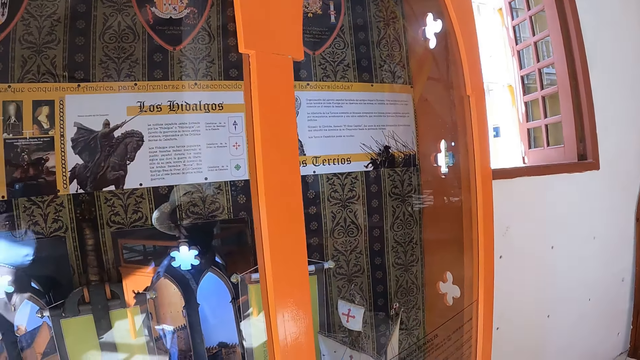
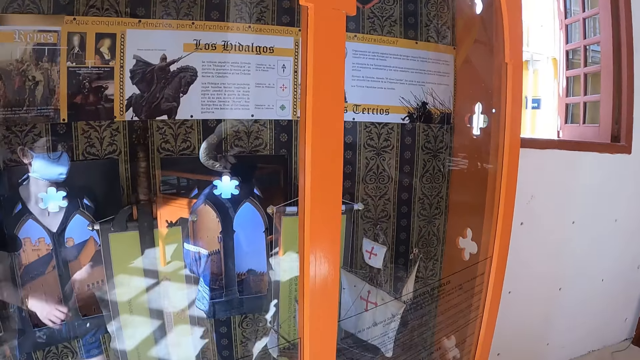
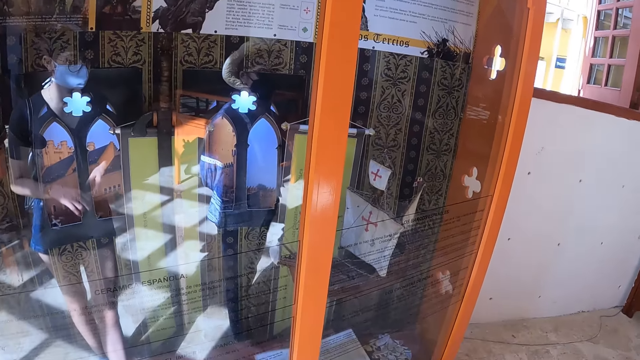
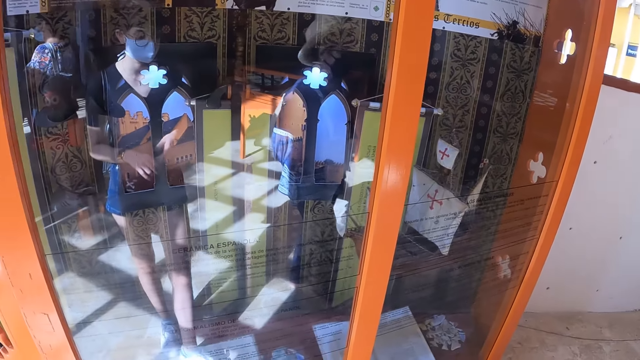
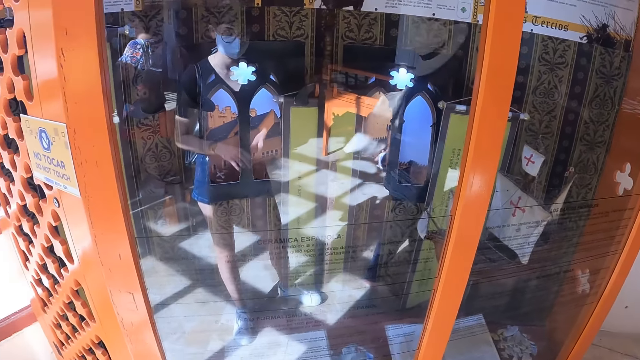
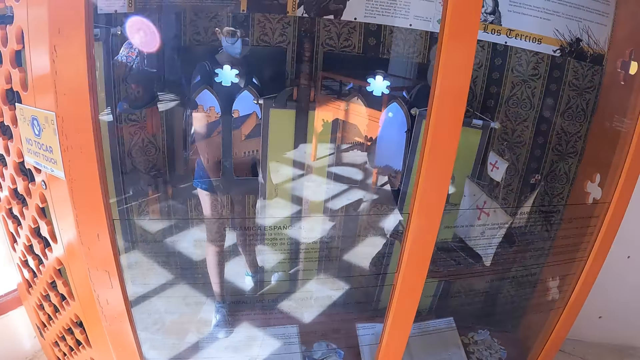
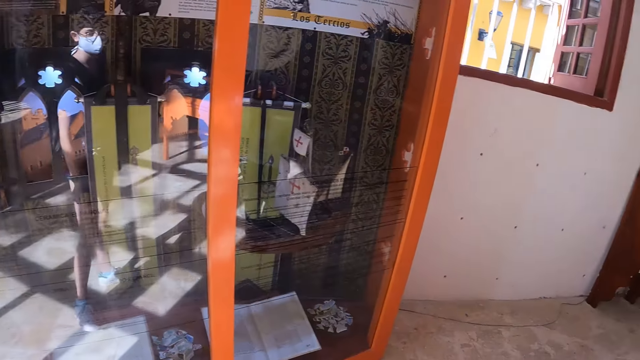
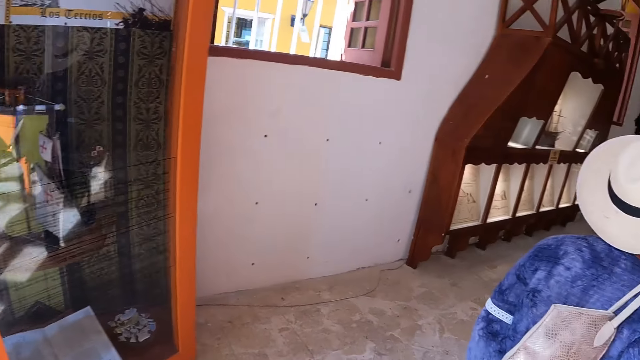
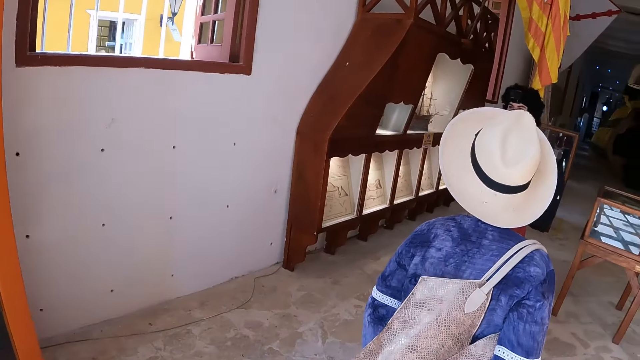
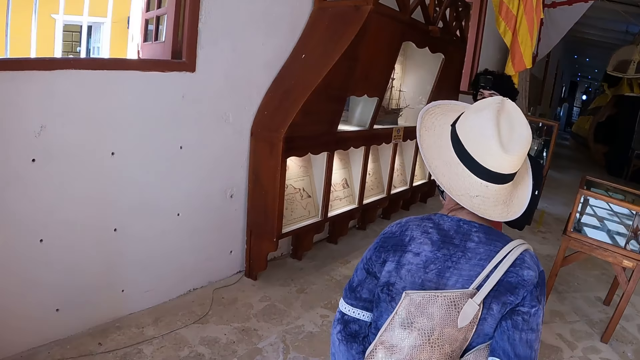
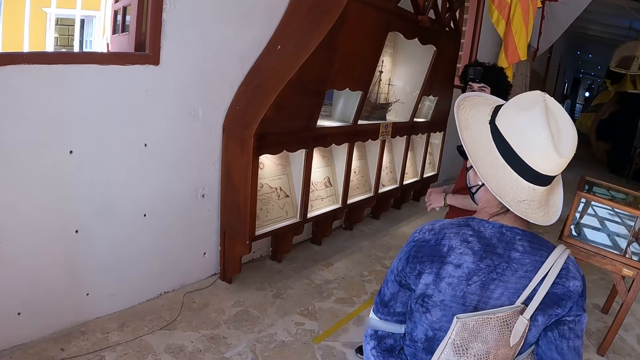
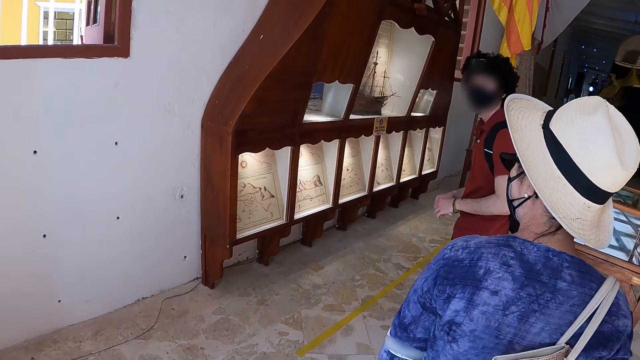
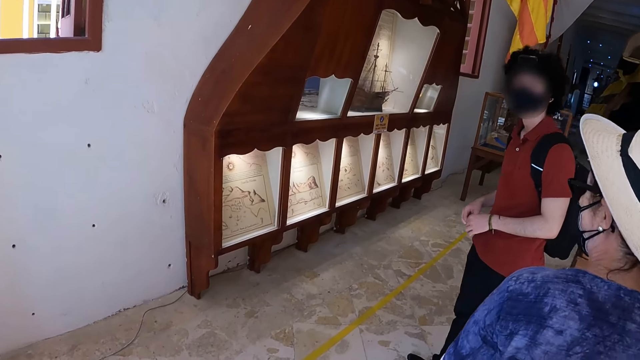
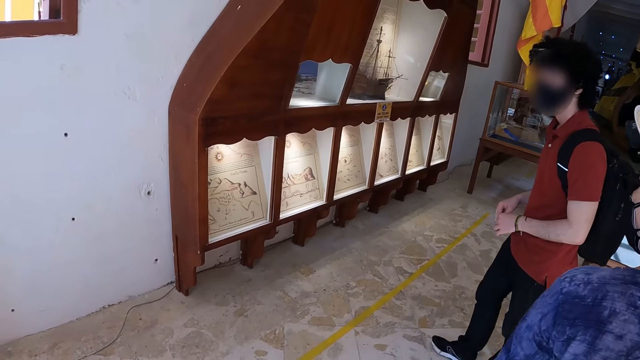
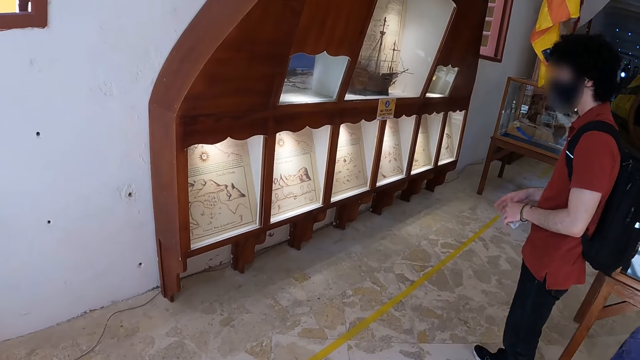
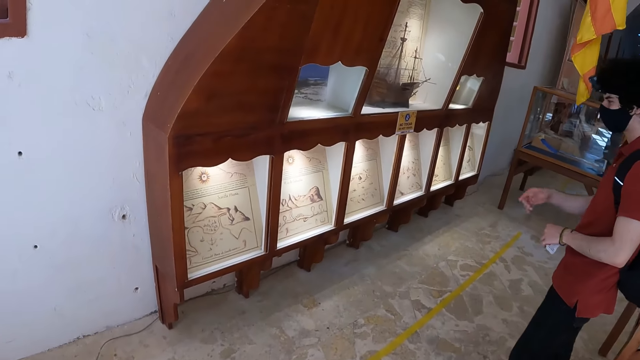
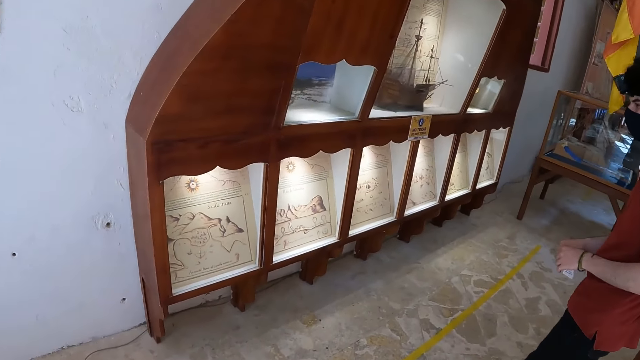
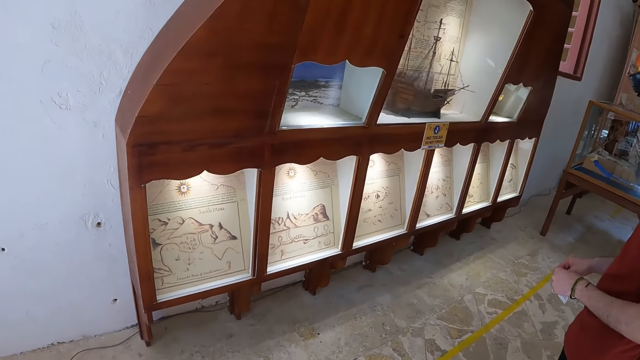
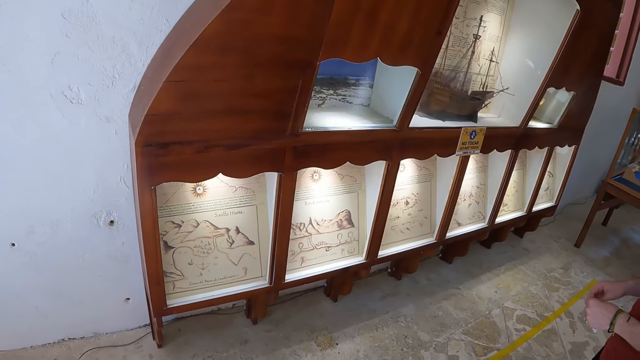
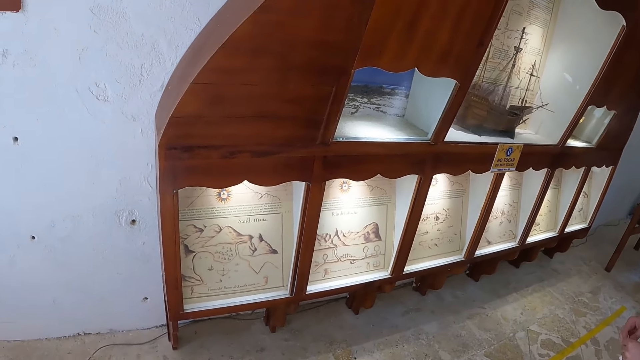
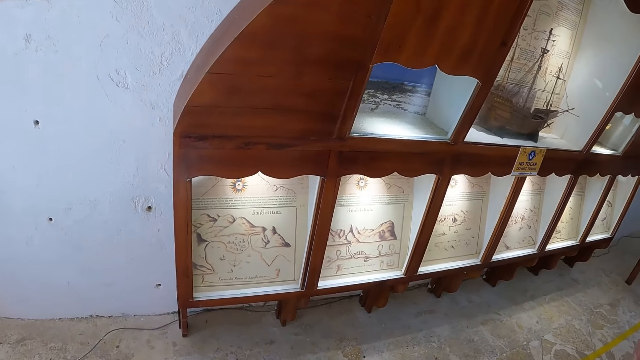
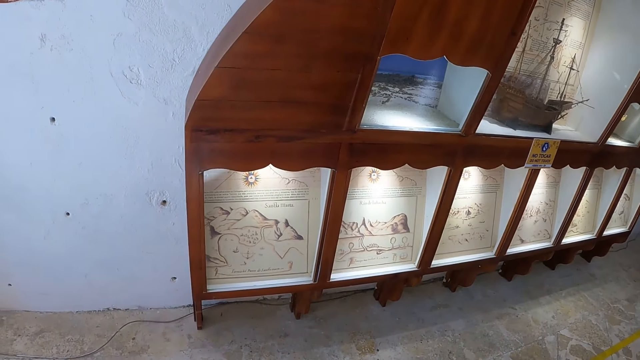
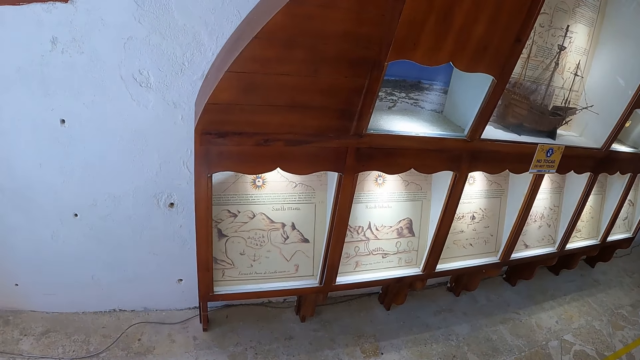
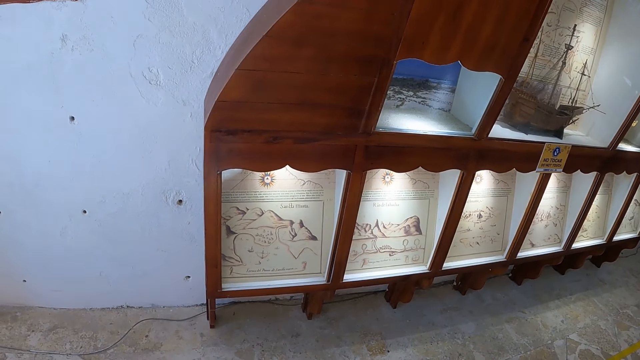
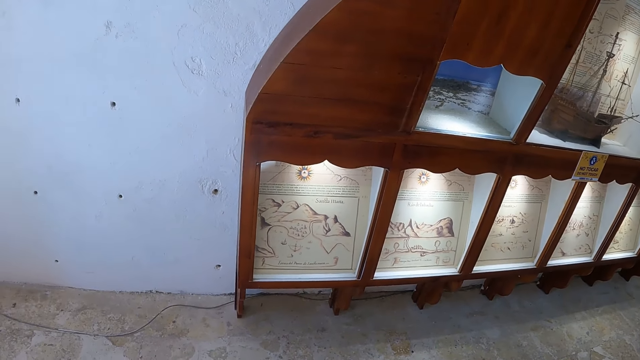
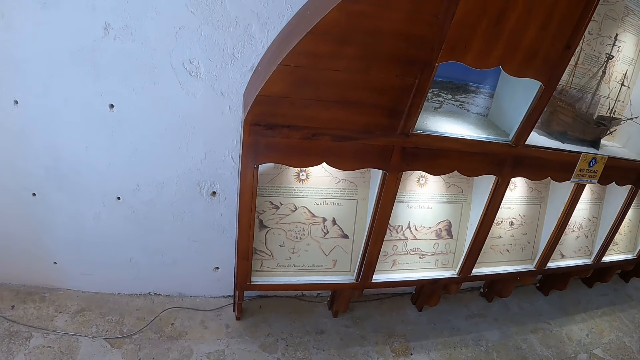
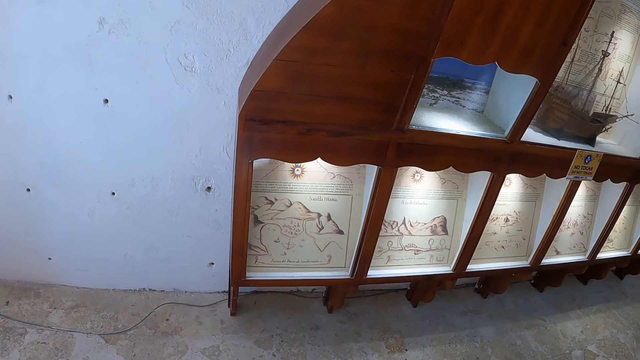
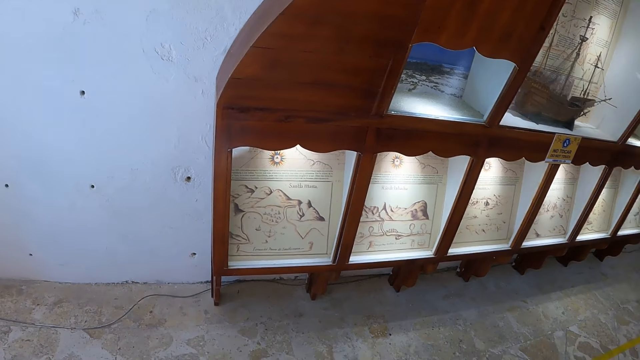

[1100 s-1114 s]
The camera wearer moves in the museum. A woman walks a few steps. A man looks at the other side. Another man engages the camera wearer. The first man points his finger. The camera wearer looks at the archeology material.

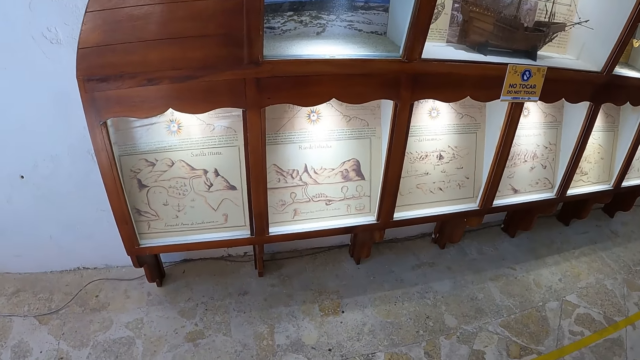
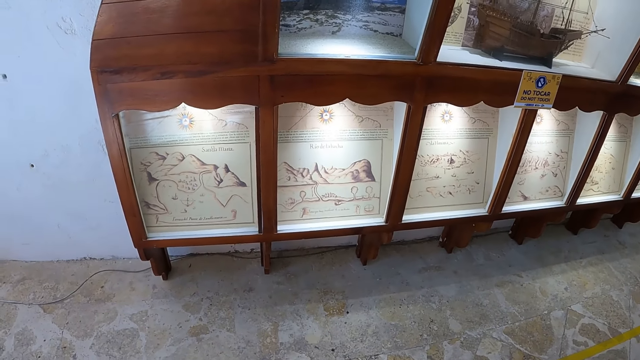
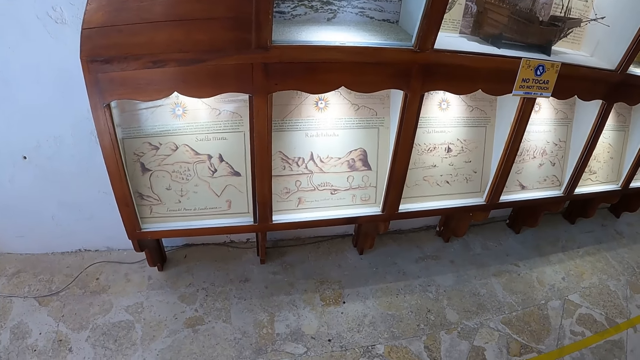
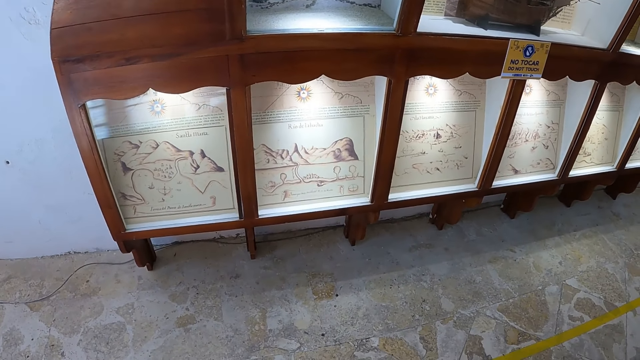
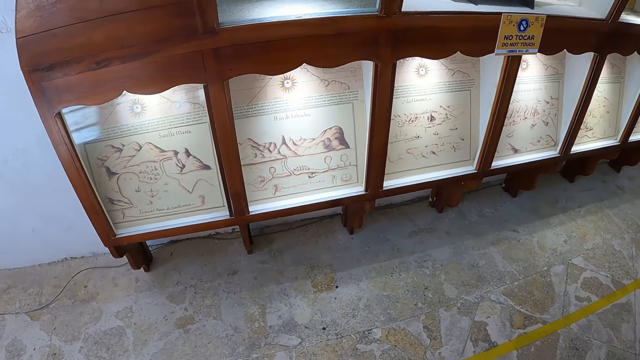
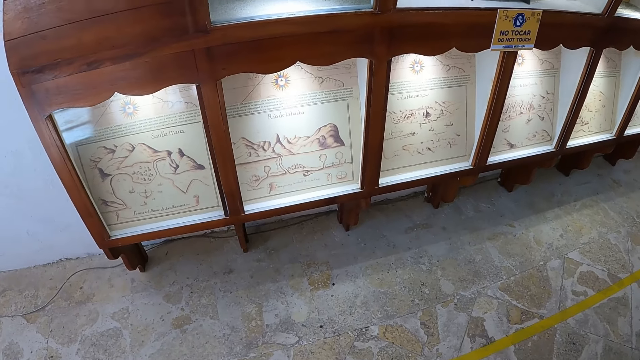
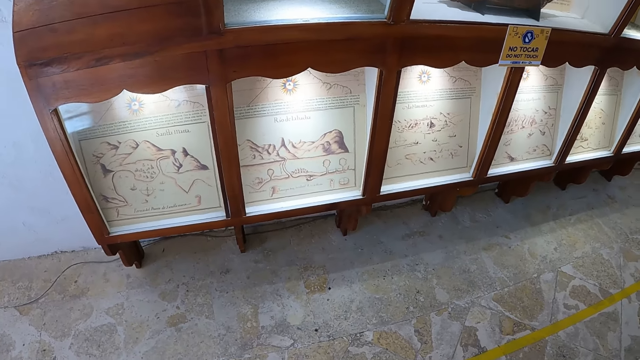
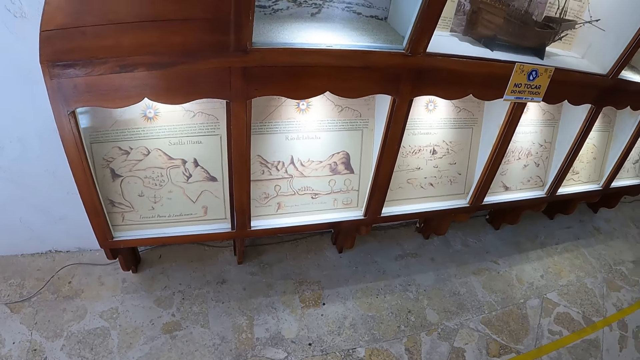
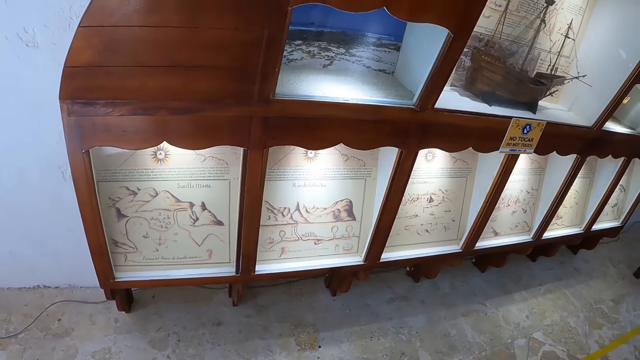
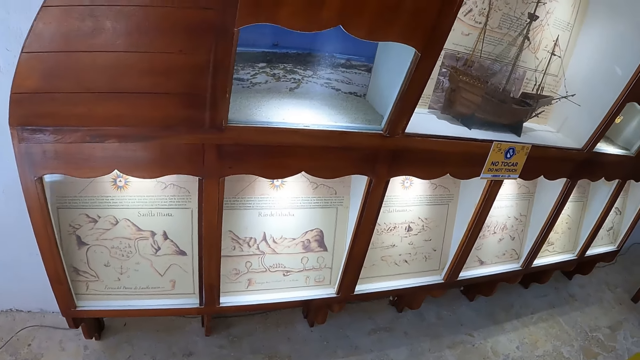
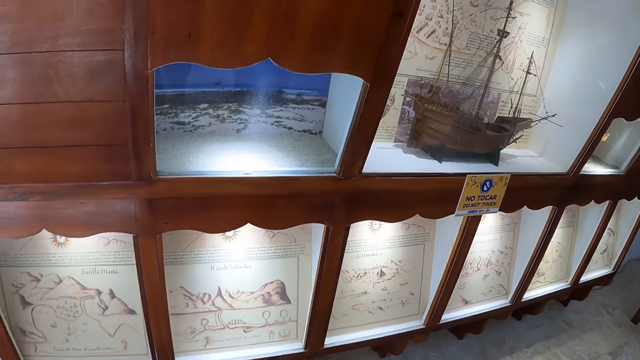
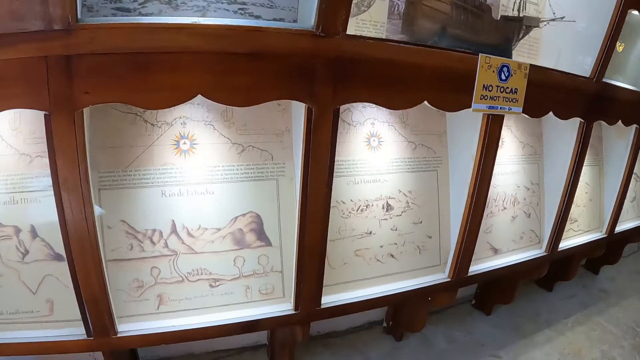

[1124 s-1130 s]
The camera wearer moves in the museum.
